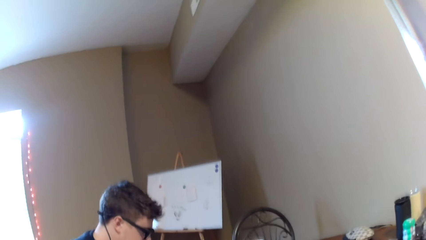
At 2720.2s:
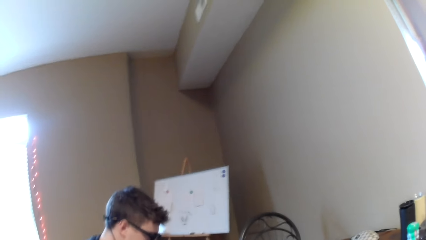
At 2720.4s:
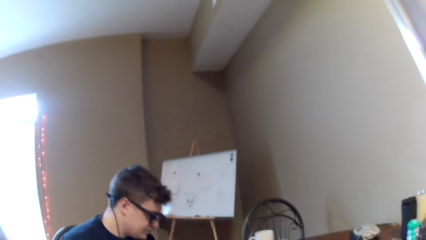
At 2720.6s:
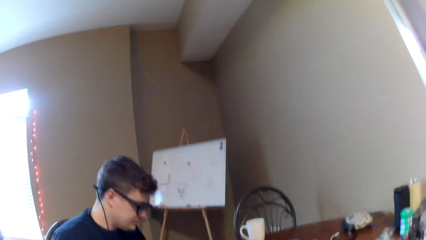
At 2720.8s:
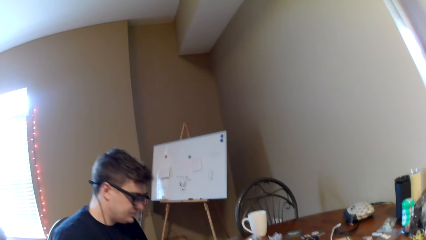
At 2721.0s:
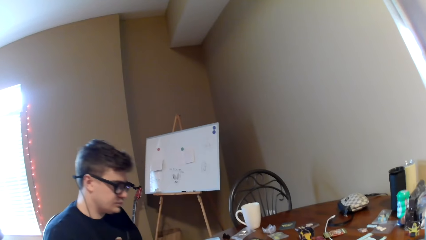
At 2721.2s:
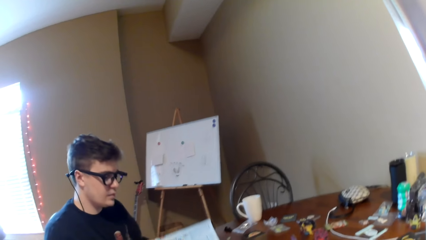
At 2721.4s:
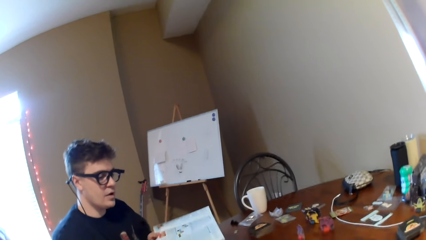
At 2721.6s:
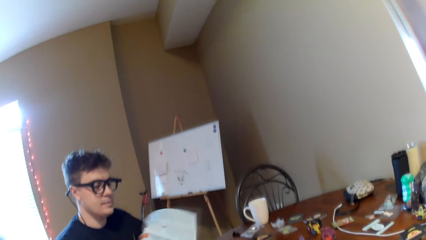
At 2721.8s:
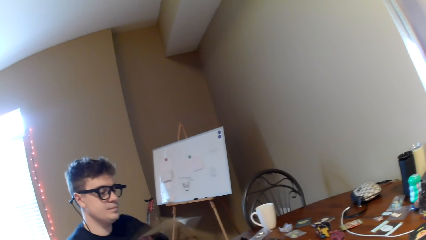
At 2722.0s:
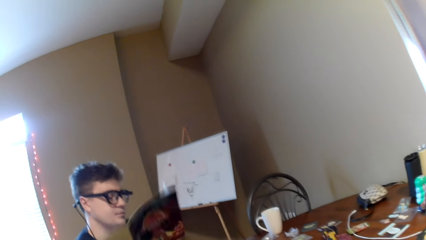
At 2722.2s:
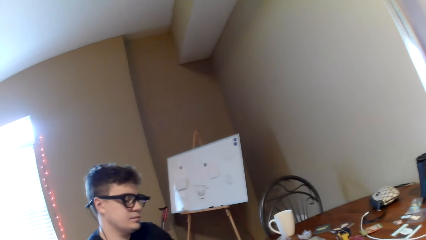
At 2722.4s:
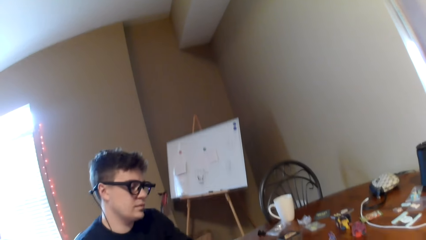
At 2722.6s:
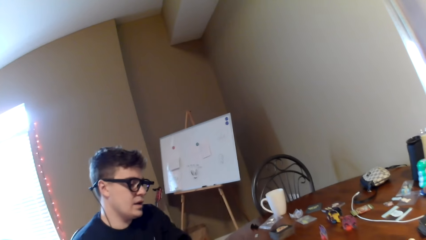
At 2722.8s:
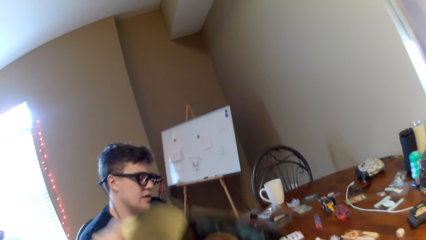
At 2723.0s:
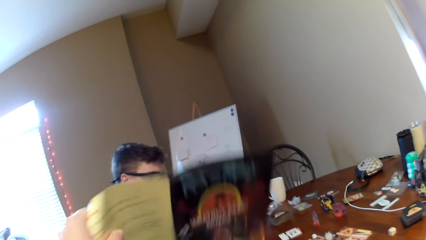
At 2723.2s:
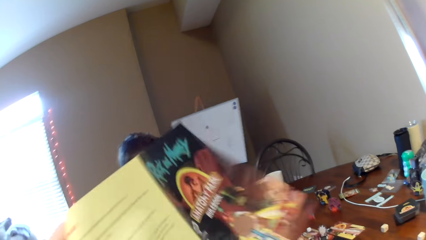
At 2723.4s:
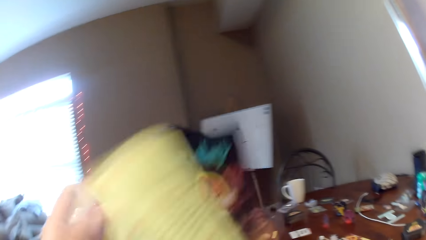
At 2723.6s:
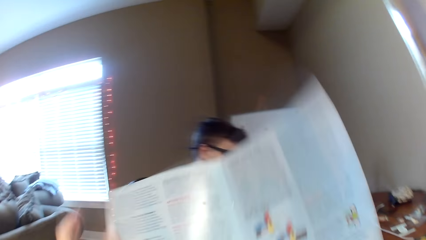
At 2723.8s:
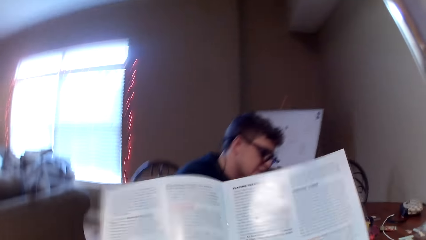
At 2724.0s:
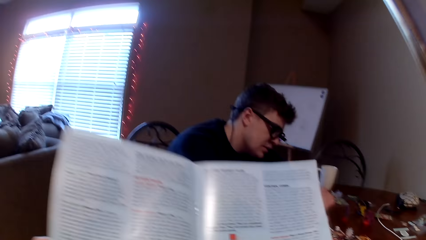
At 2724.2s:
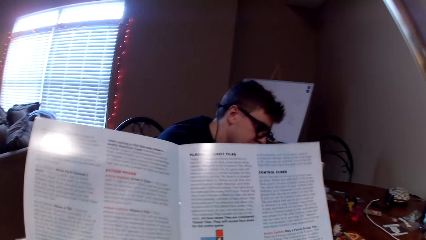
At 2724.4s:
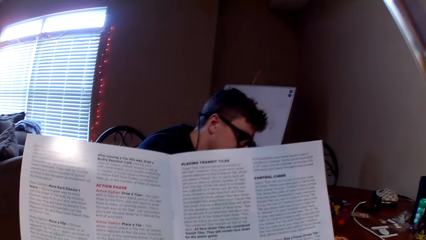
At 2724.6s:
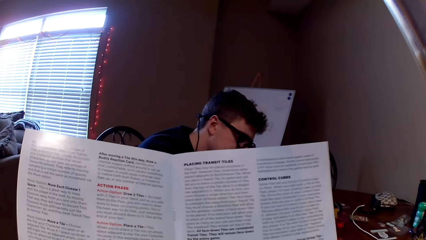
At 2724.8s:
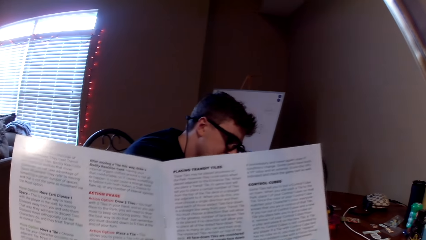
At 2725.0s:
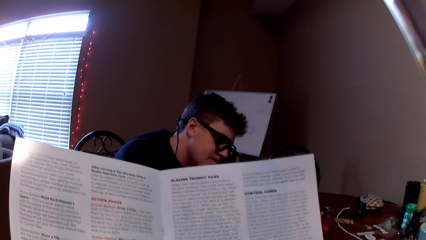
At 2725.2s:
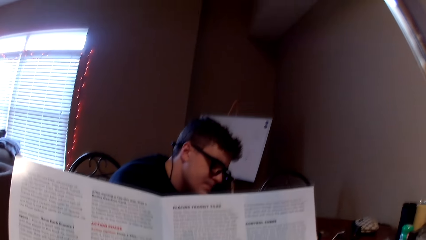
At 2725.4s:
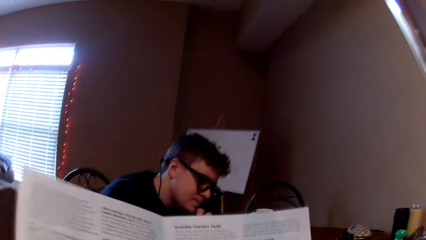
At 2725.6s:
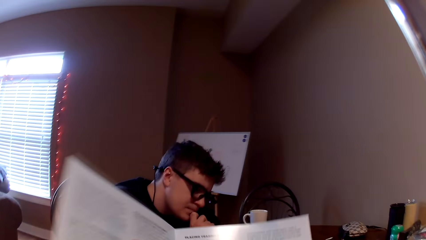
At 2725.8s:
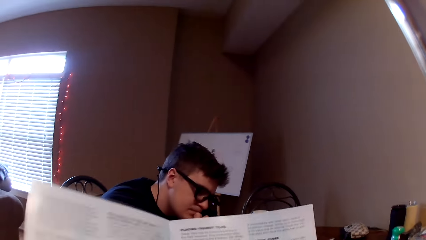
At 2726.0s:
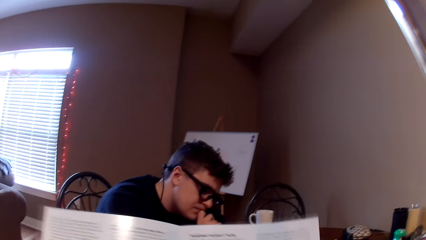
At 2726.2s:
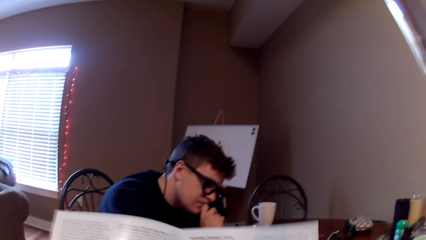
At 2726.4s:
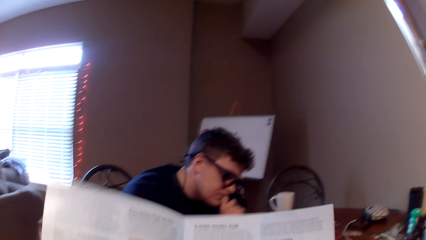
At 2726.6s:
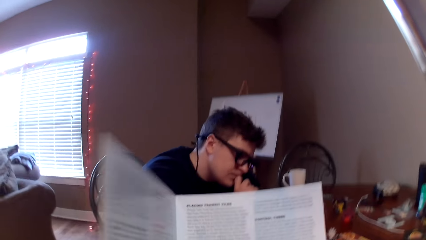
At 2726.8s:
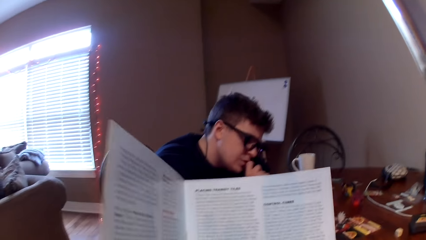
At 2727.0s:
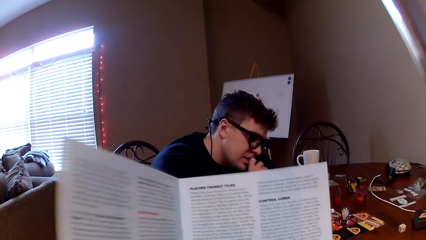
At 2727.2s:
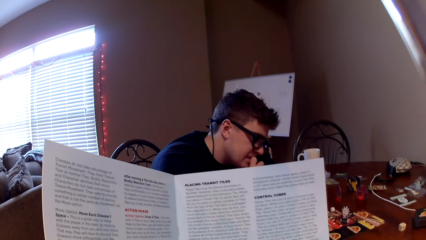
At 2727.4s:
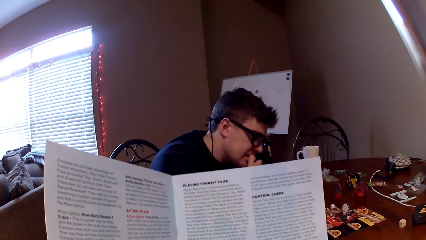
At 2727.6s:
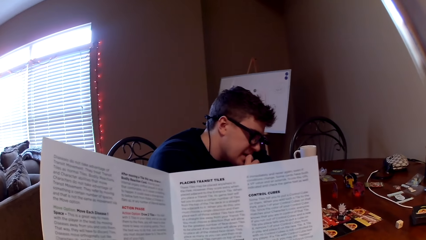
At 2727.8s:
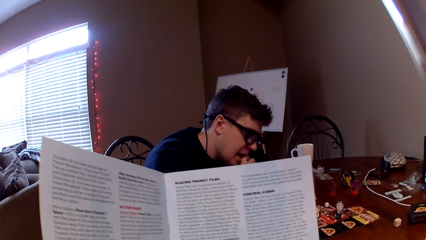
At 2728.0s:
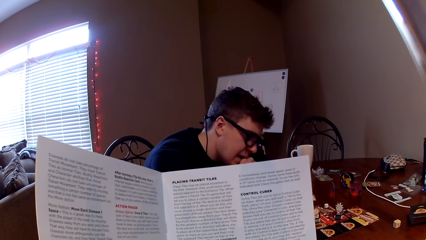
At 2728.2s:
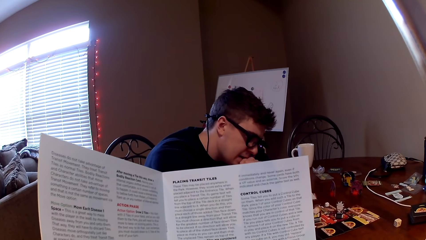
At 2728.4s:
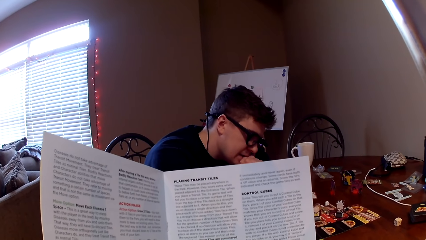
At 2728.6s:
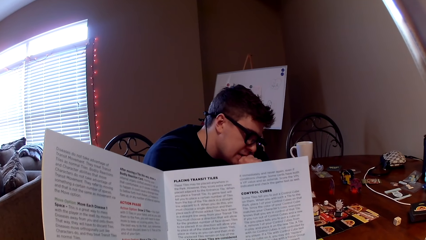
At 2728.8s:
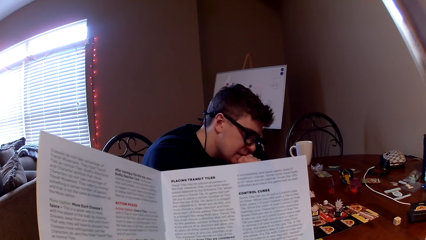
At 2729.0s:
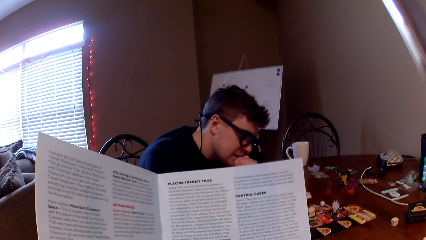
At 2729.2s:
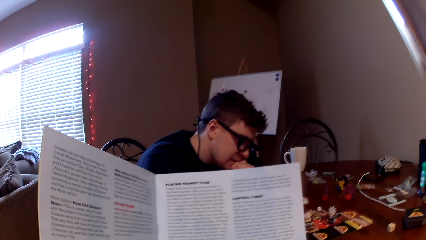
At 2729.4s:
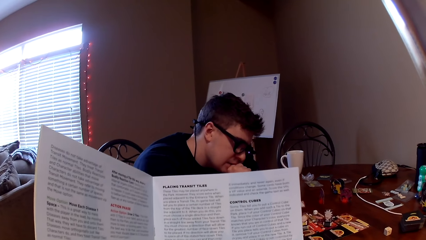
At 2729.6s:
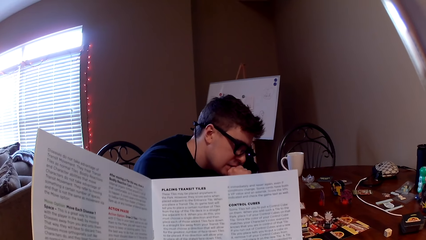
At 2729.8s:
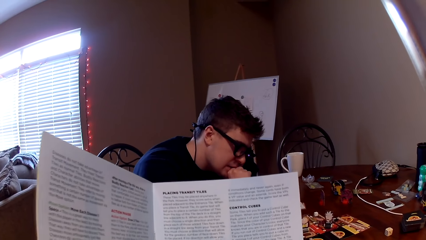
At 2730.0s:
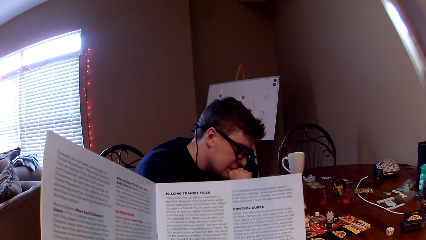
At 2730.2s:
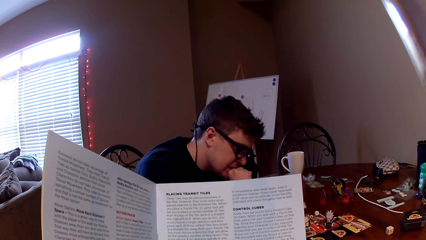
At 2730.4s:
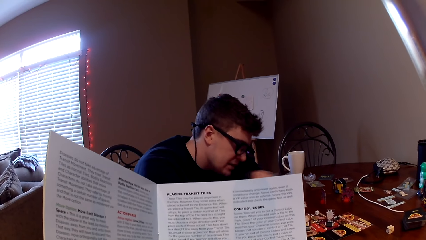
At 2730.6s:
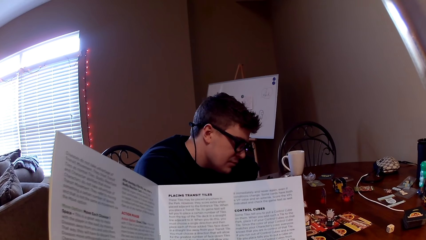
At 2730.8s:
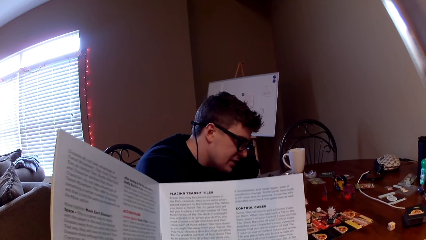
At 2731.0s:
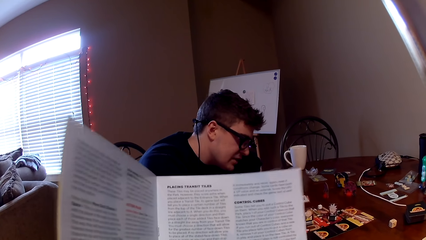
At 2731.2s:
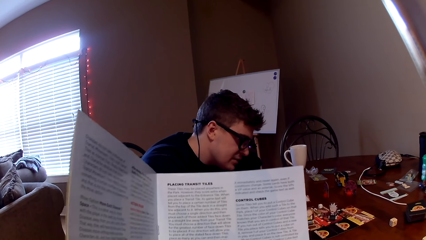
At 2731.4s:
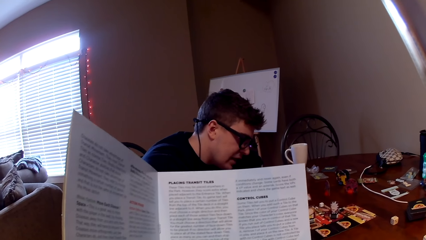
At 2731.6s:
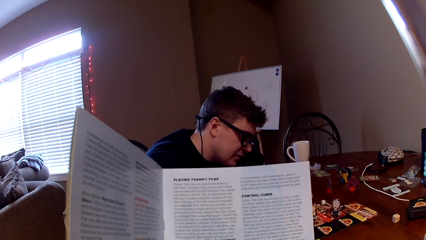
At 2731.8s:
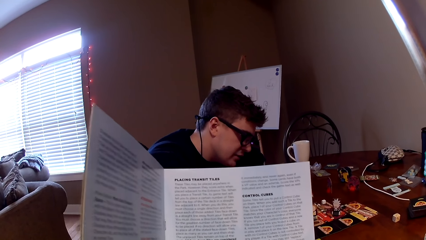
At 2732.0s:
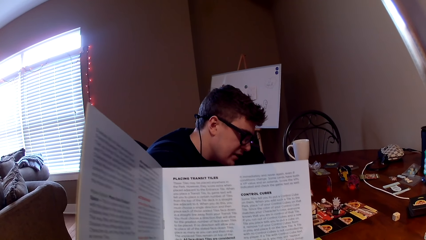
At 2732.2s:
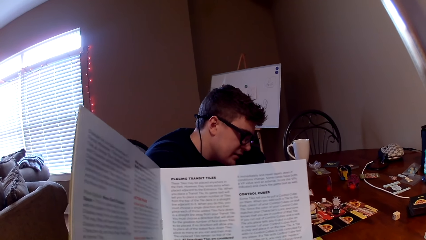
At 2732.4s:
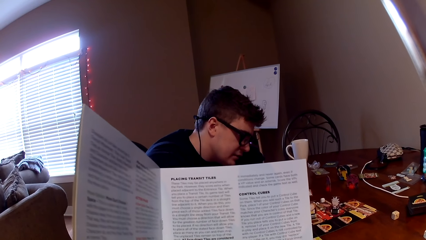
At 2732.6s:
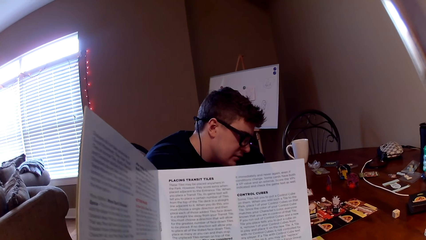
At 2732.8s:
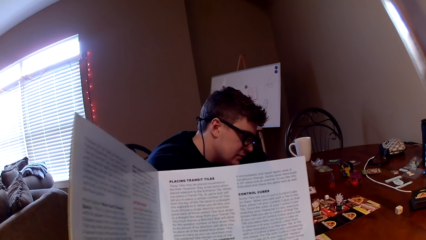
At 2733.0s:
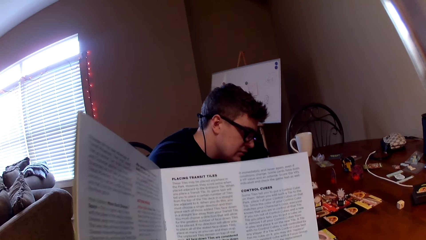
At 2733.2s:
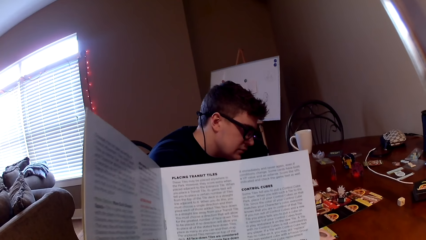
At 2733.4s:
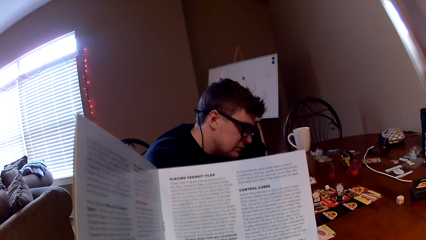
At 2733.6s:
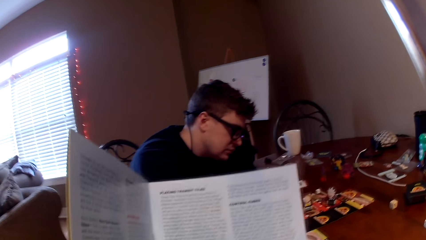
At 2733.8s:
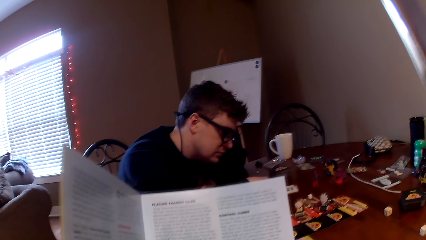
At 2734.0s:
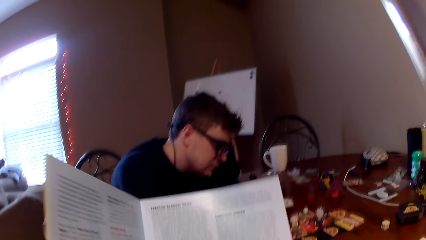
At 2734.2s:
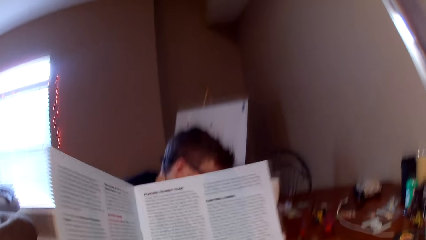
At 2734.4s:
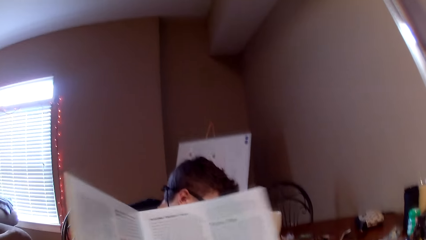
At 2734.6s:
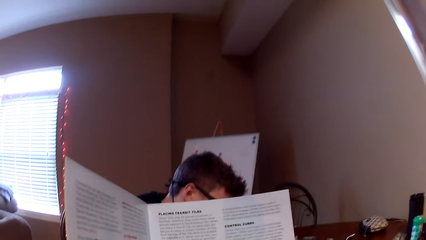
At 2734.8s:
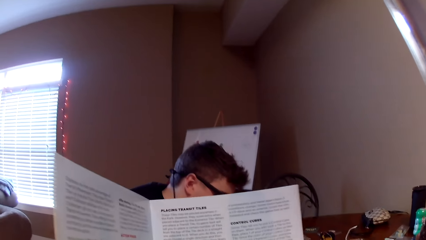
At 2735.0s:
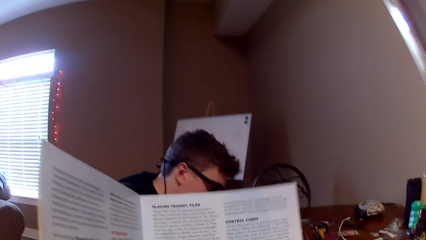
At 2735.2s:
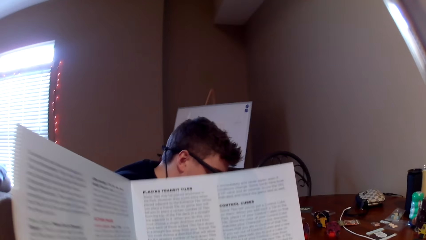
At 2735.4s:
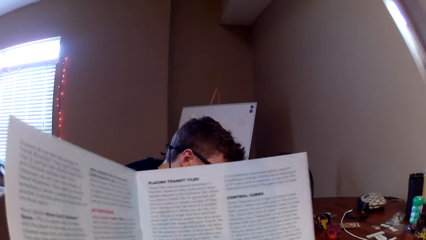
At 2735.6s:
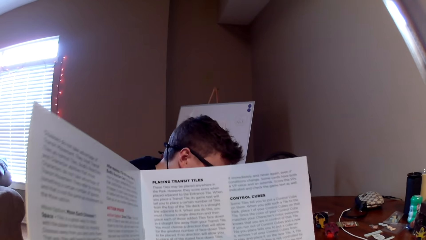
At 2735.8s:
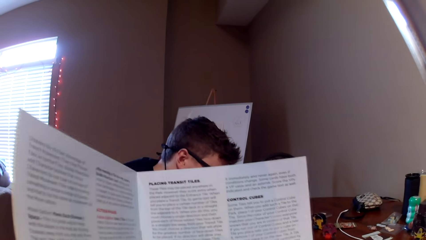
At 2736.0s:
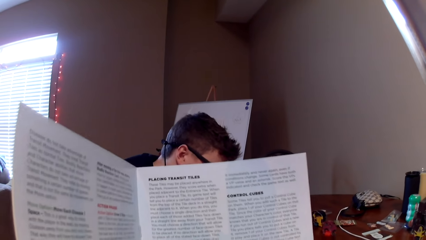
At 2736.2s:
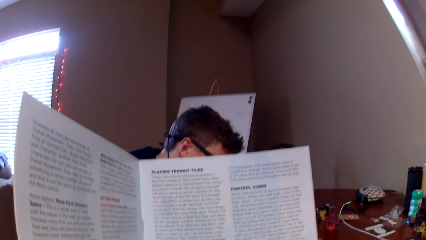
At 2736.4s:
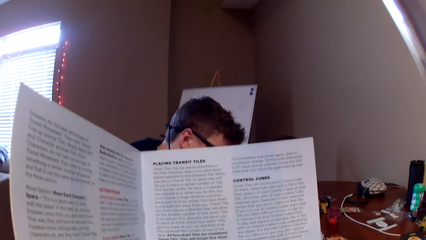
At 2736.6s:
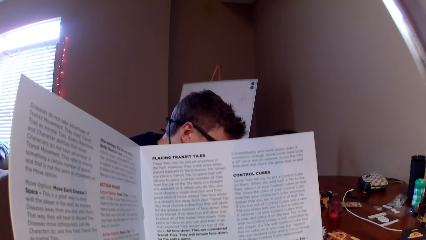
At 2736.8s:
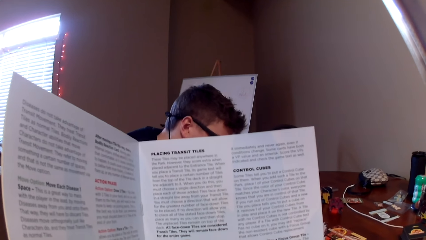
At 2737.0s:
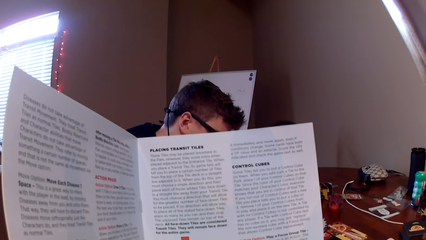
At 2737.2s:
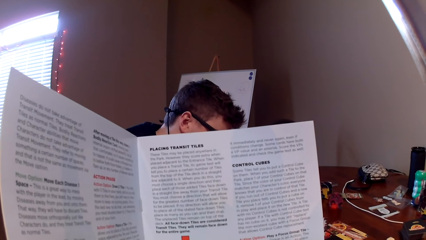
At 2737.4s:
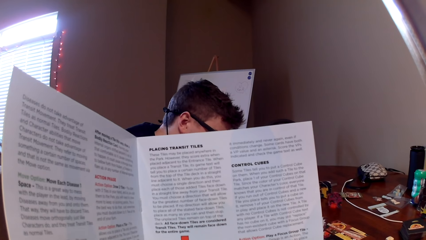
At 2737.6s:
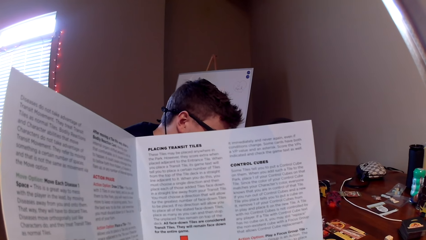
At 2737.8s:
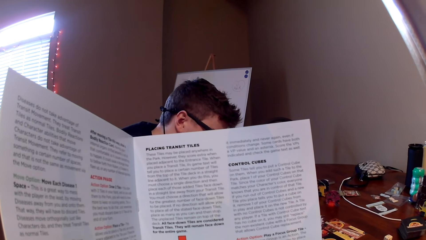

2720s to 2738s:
The camera wearer talks to a man. The man lifts the book and hands the camera wearer the booklet. The camera wearer takes the book. They turn the booklet on the hands and look at the booklet. The man talks to the camera wearer.
